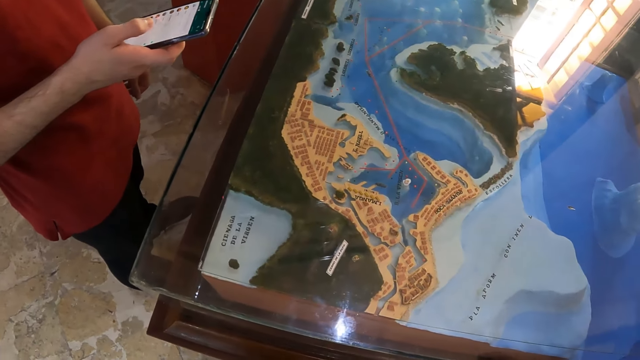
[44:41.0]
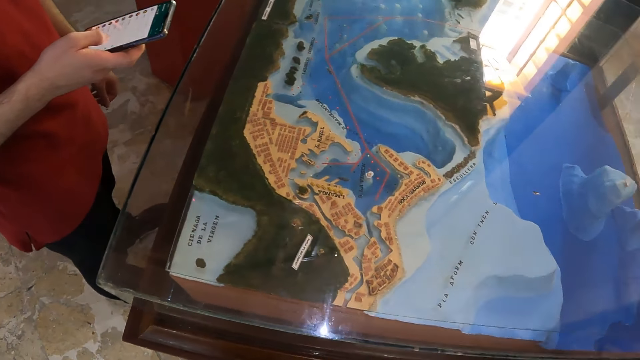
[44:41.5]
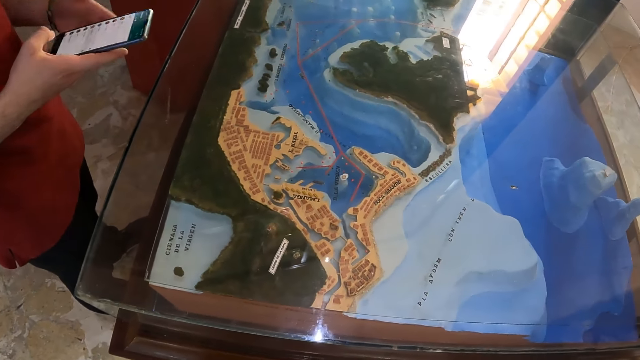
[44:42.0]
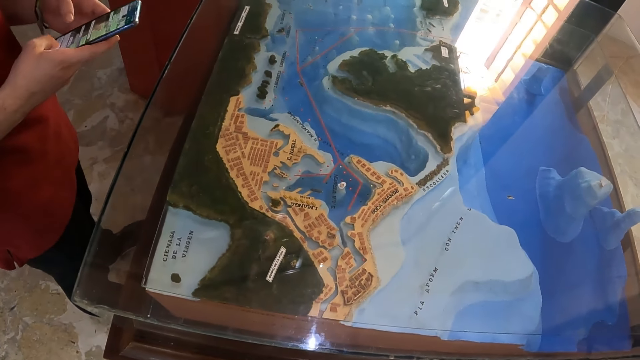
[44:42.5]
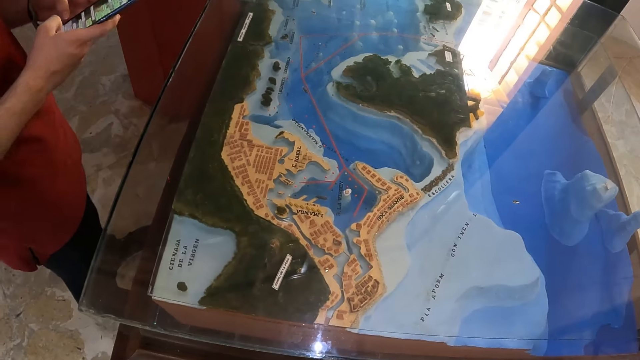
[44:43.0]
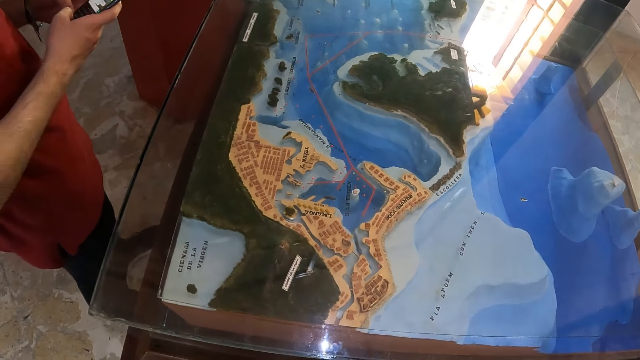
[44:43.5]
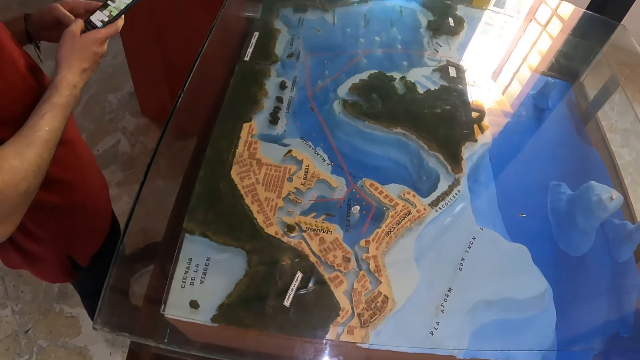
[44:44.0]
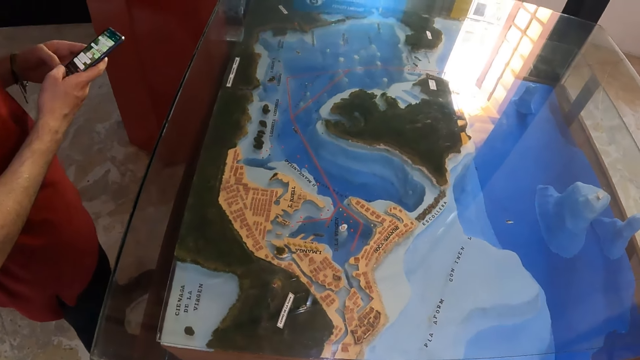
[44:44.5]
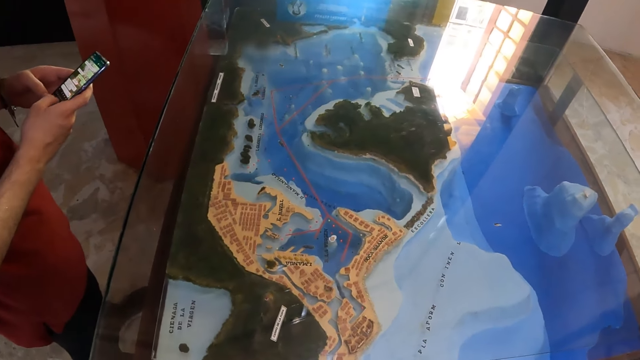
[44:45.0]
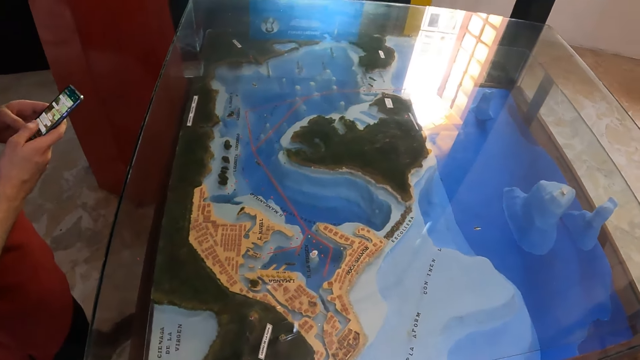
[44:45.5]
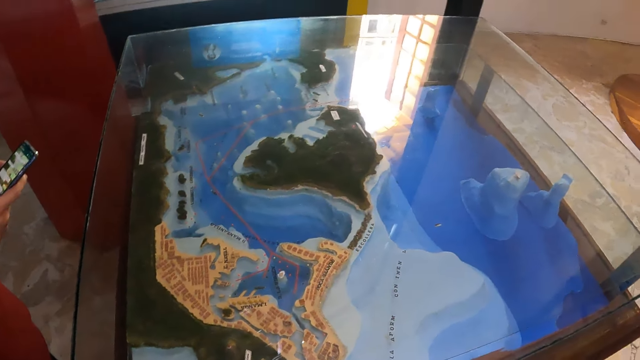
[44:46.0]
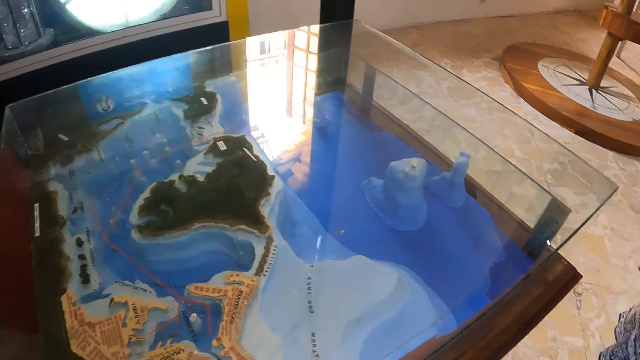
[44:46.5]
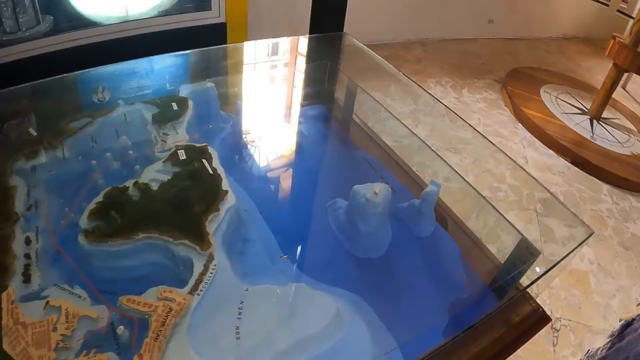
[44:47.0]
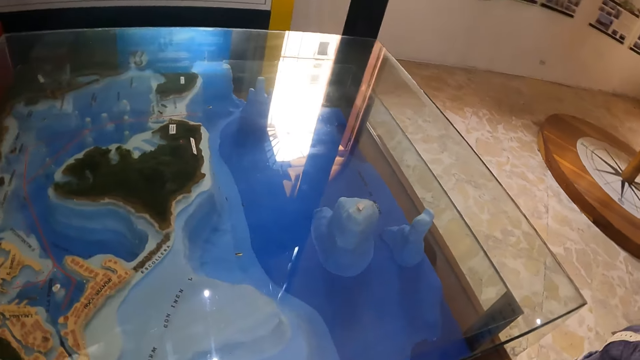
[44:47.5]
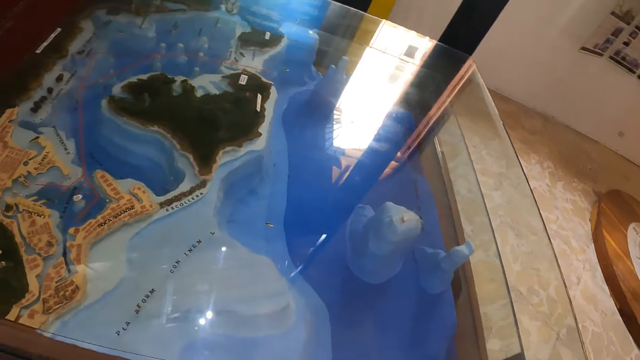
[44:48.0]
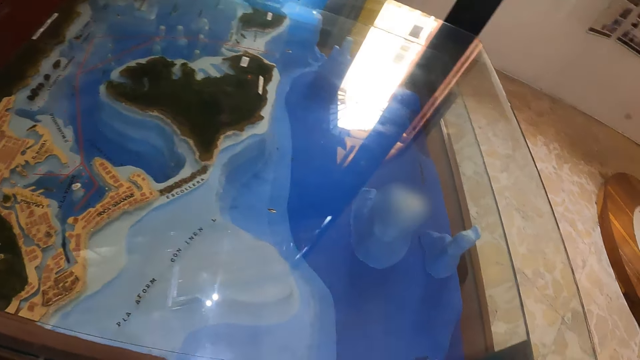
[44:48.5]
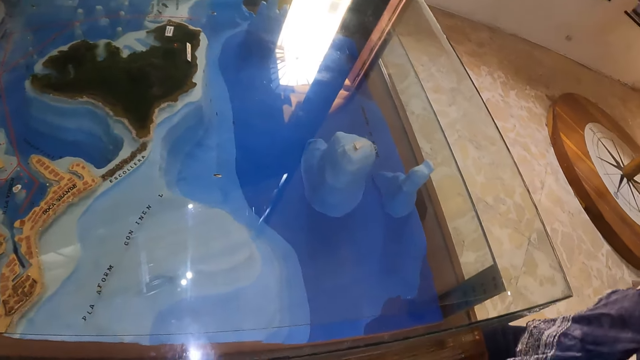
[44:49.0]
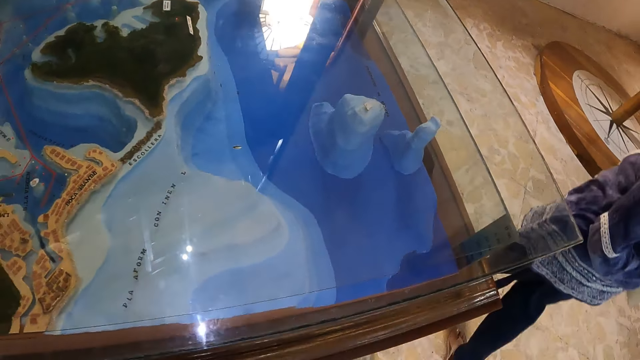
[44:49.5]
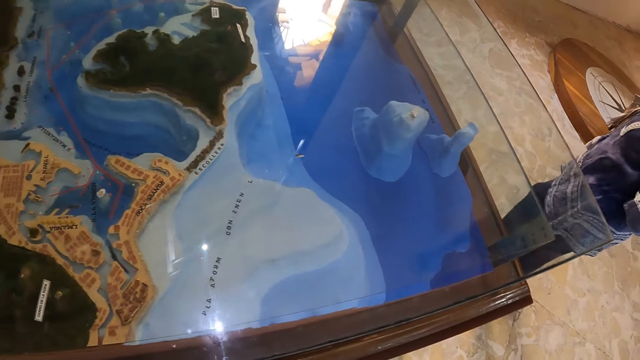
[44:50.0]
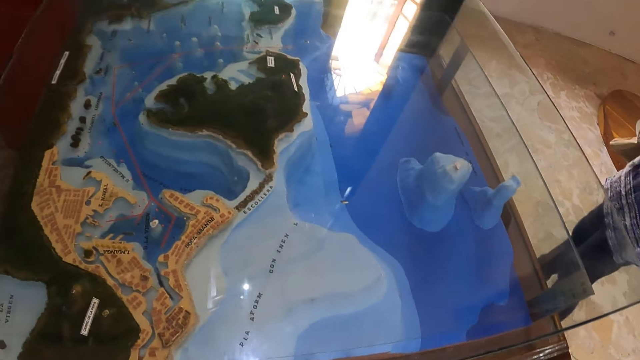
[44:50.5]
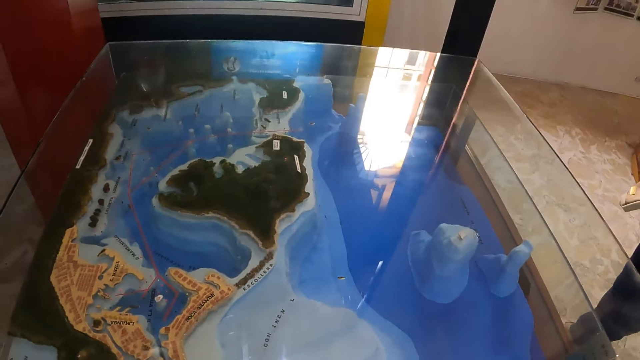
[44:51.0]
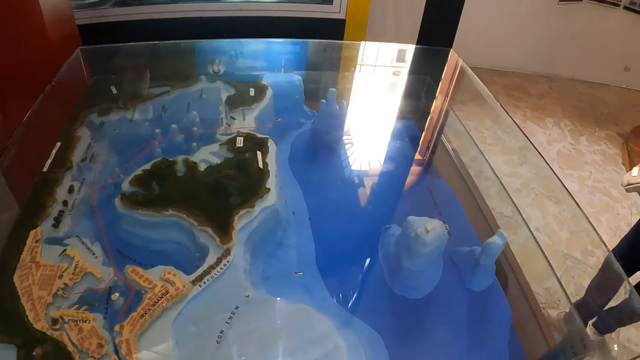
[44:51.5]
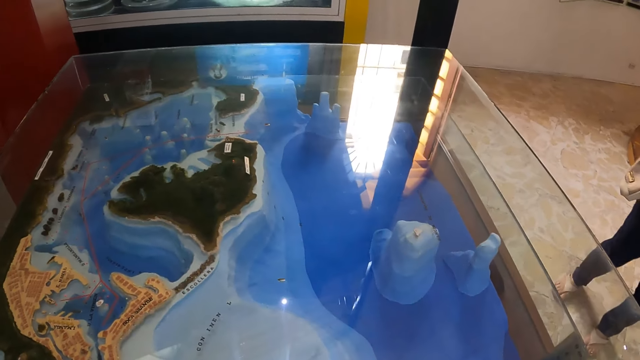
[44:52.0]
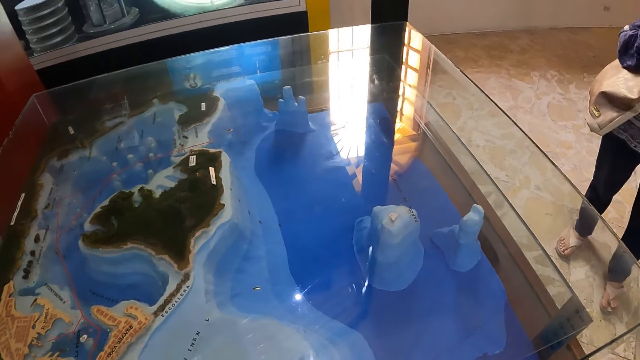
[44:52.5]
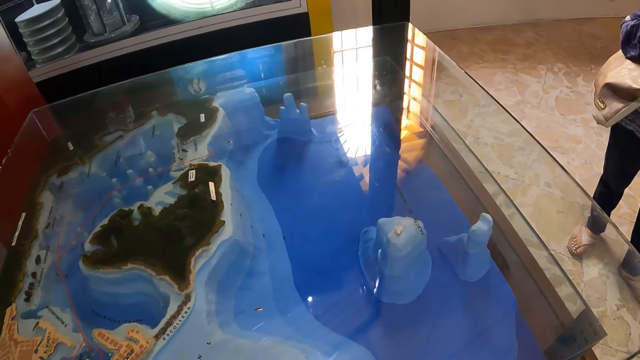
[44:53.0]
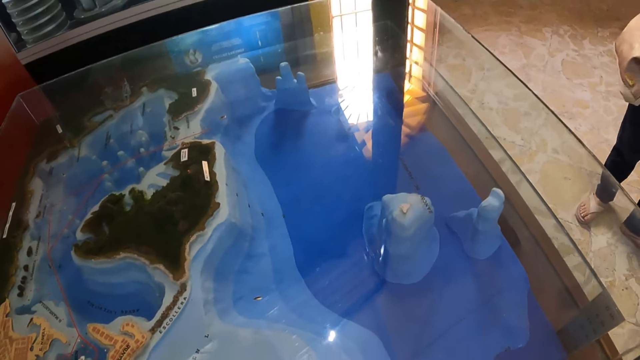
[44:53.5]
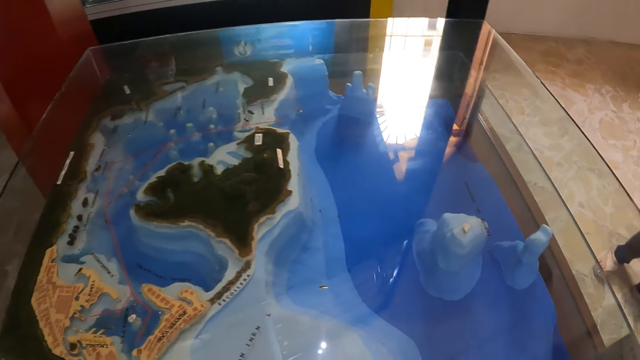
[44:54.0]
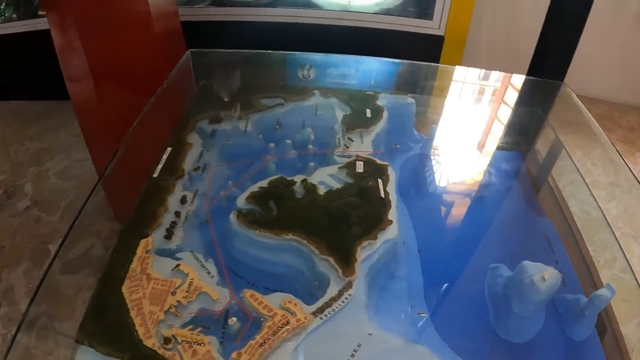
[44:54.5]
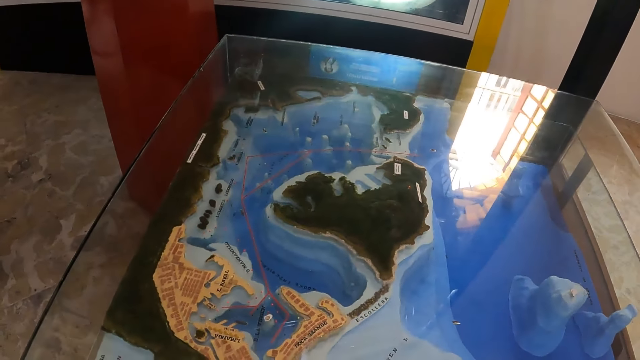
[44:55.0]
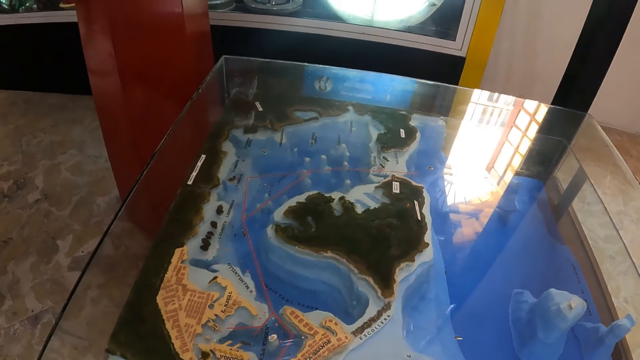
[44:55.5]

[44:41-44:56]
The man scrolls the phone with both hands. The camera wearer looks around. They look at the table.

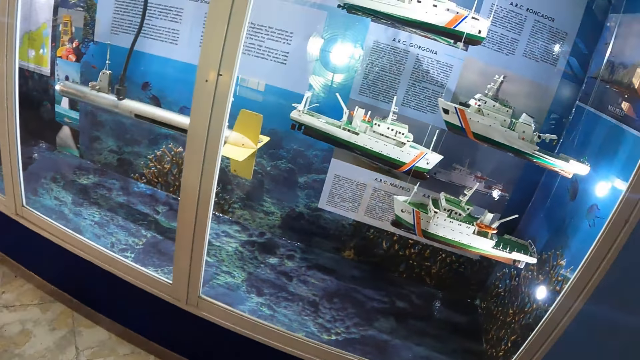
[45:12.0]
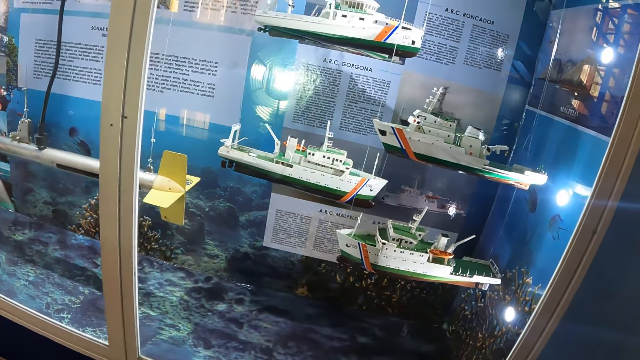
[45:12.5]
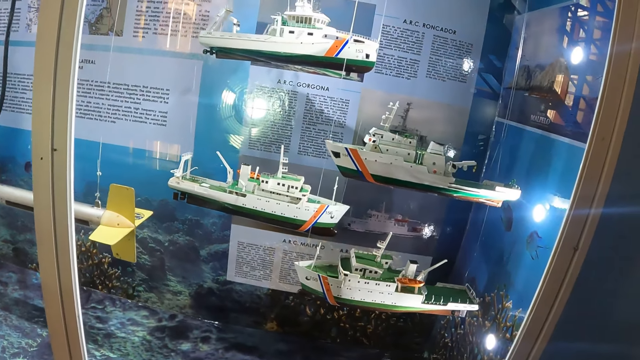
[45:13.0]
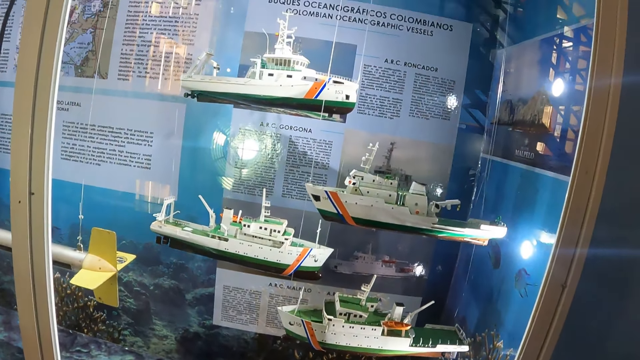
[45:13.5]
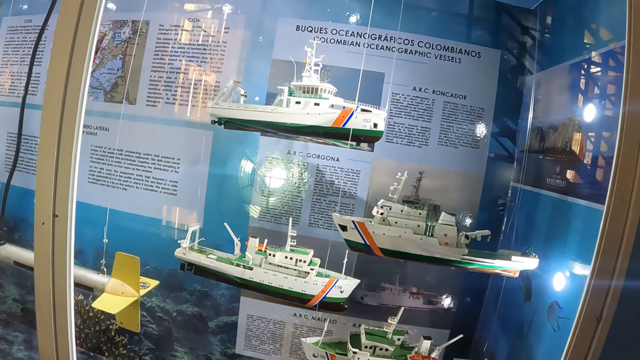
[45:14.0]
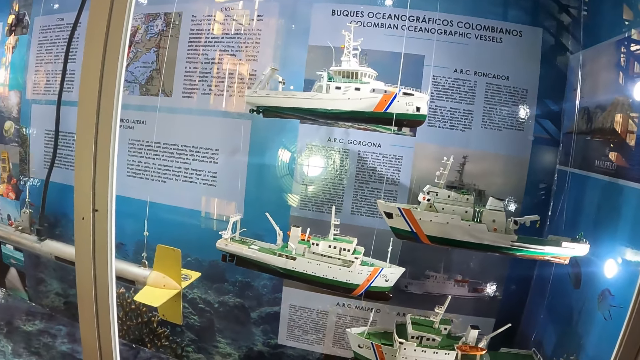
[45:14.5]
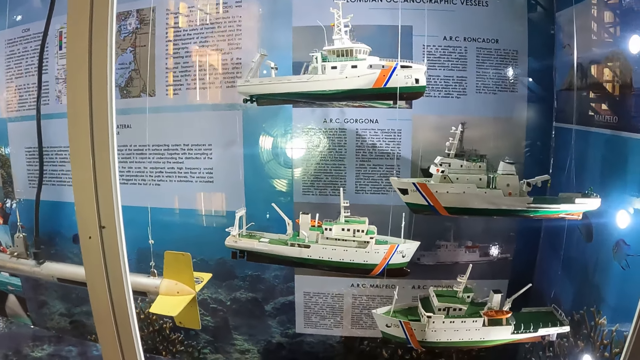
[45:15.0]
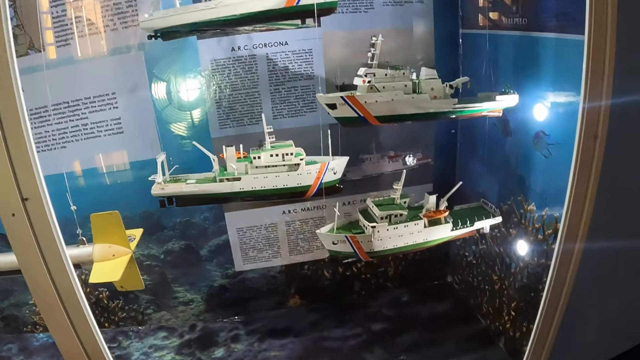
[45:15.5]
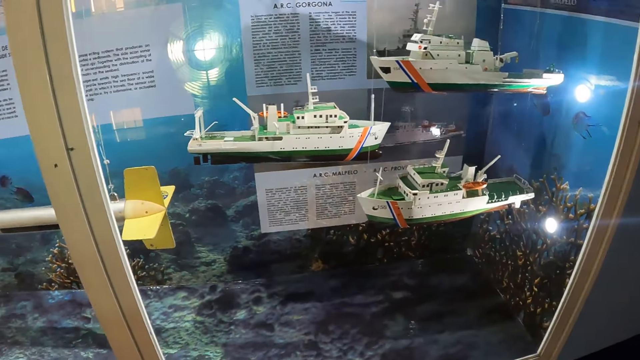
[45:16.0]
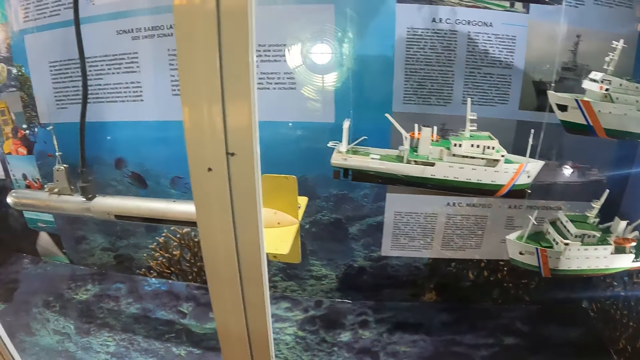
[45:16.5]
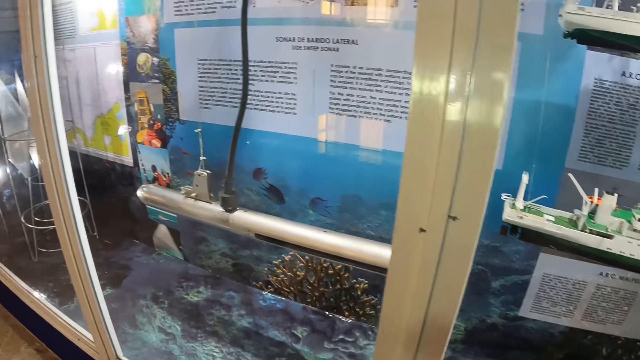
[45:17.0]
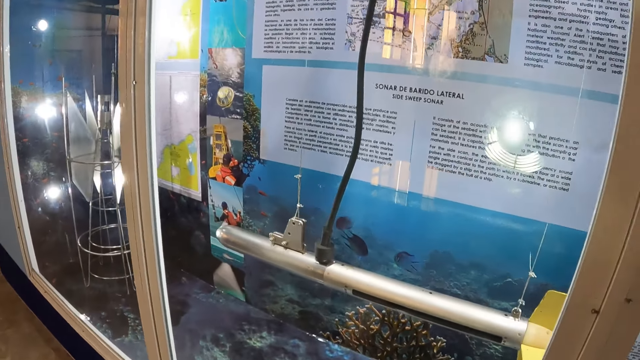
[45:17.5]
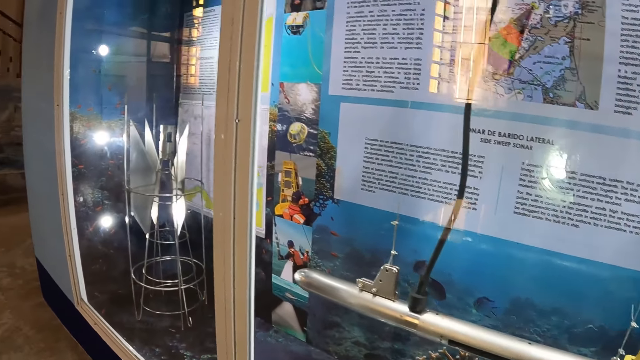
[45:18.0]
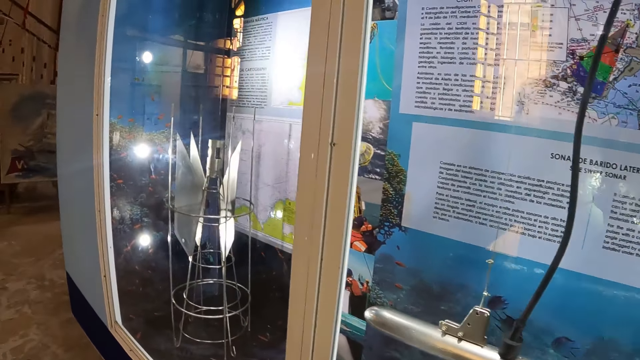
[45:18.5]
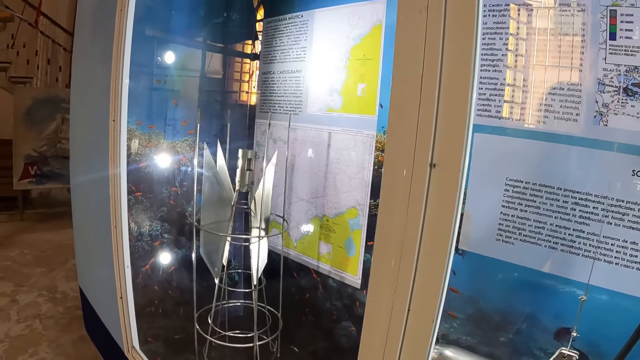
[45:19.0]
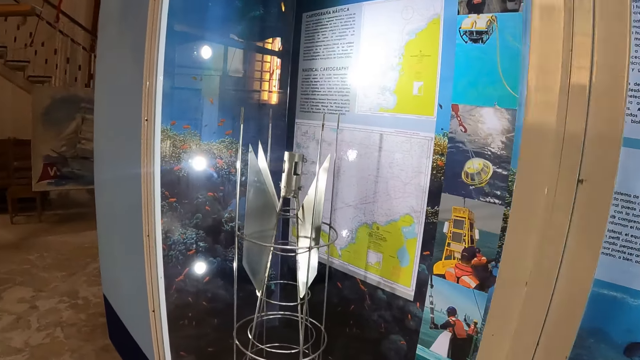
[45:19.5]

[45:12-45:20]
The camera wearer looks at the posters on the wall.
